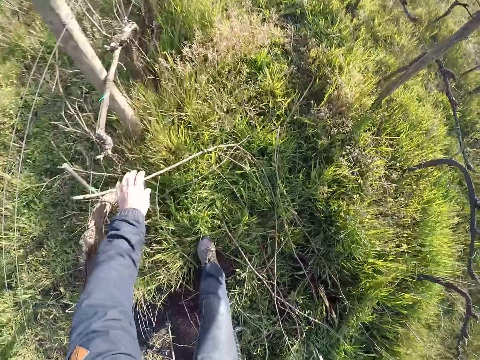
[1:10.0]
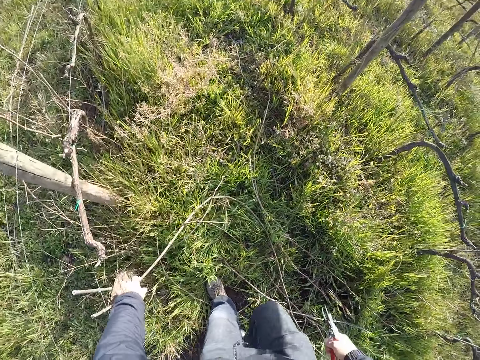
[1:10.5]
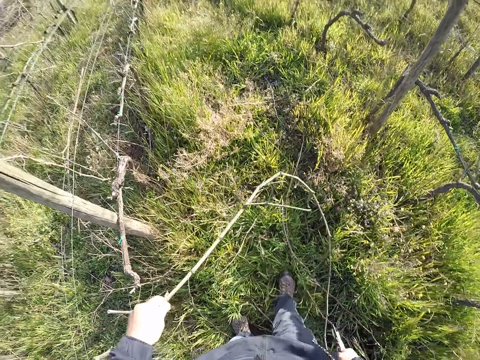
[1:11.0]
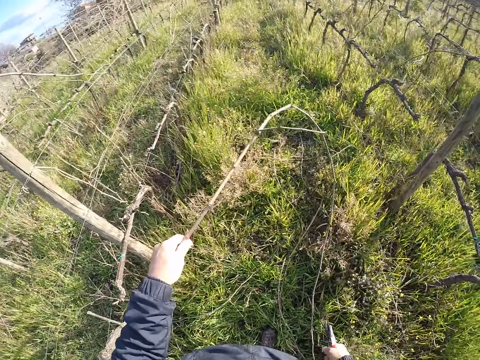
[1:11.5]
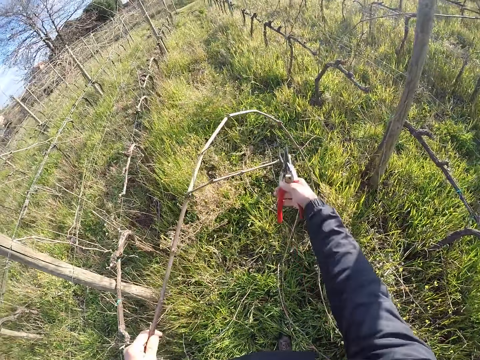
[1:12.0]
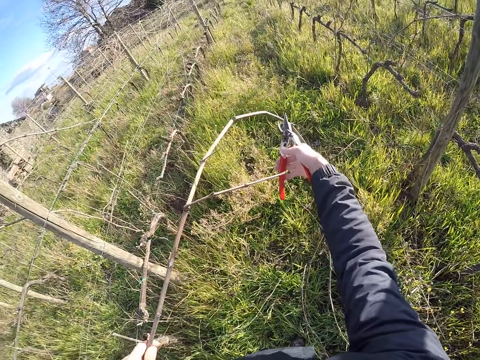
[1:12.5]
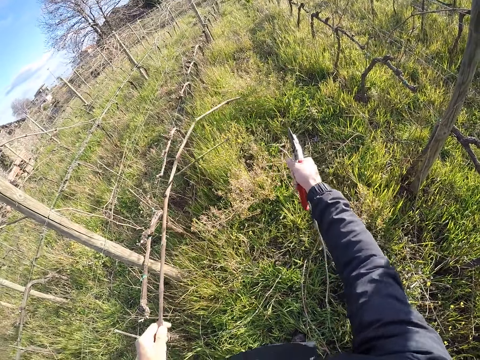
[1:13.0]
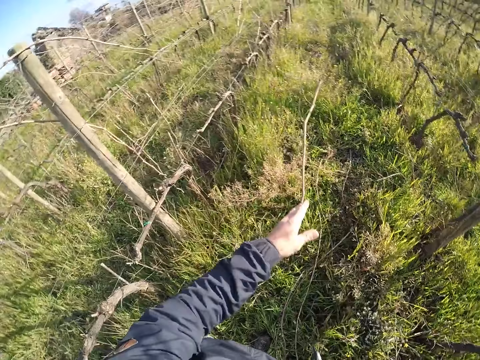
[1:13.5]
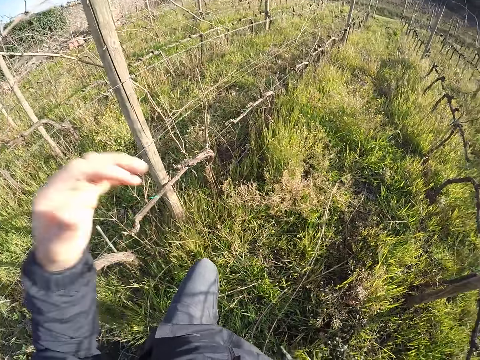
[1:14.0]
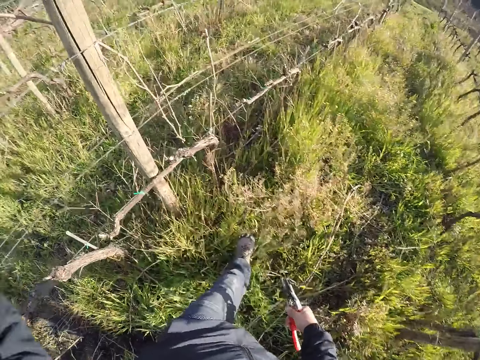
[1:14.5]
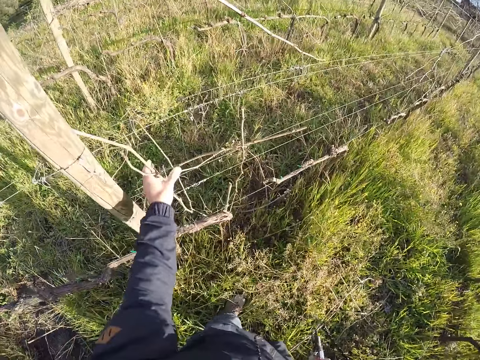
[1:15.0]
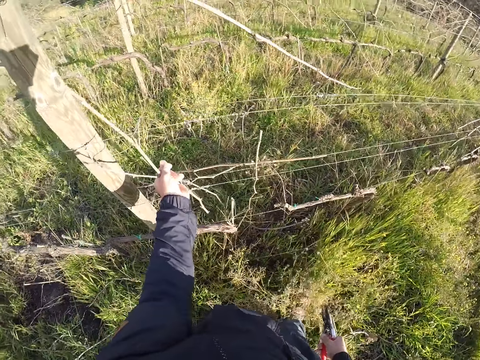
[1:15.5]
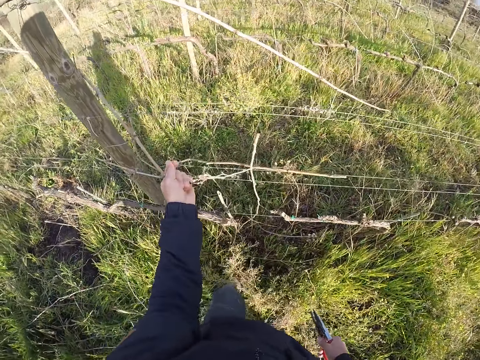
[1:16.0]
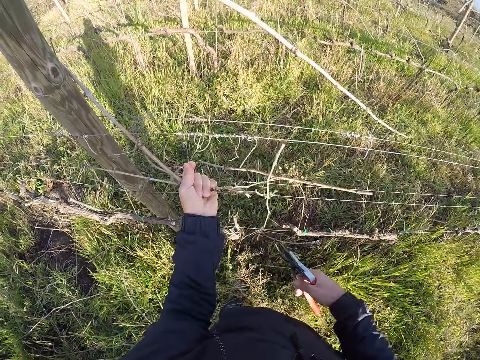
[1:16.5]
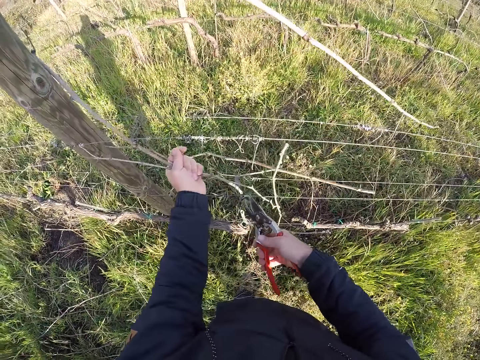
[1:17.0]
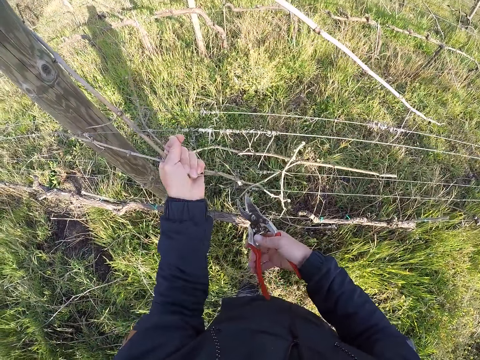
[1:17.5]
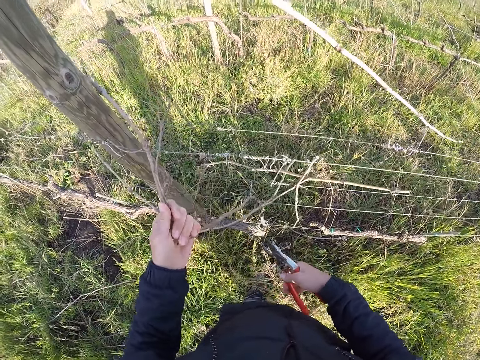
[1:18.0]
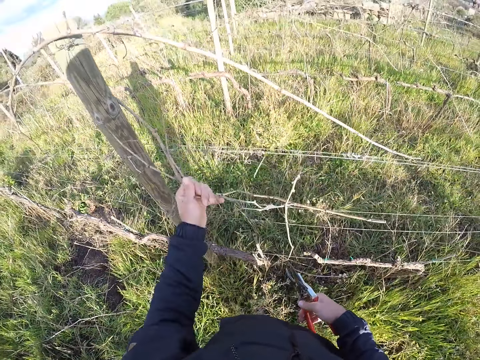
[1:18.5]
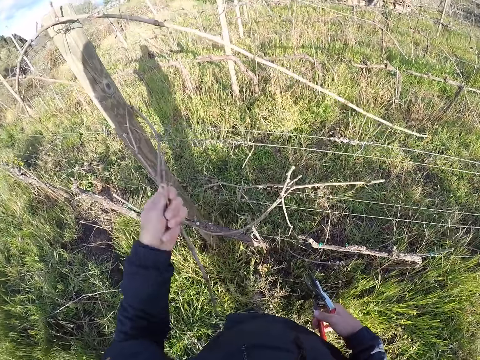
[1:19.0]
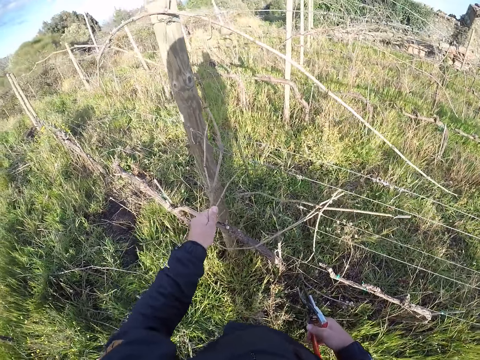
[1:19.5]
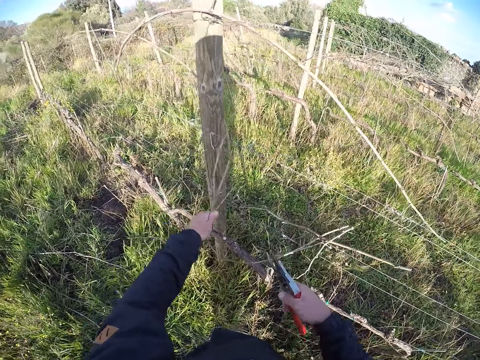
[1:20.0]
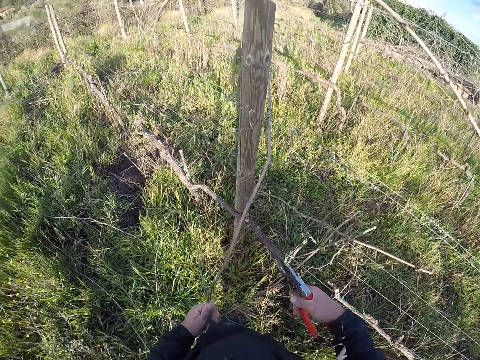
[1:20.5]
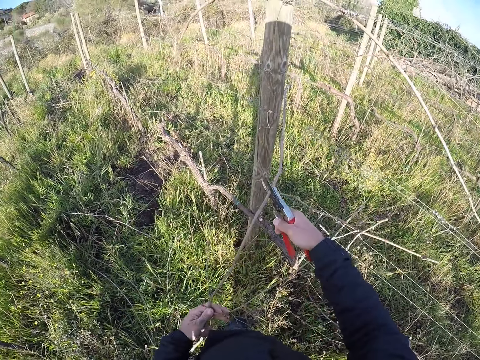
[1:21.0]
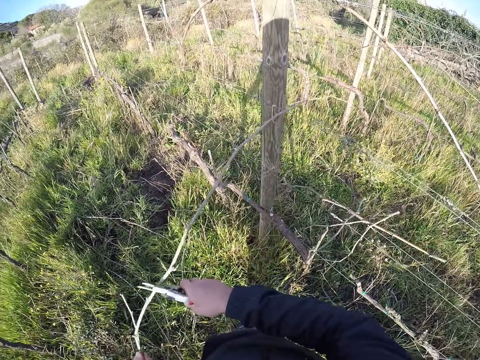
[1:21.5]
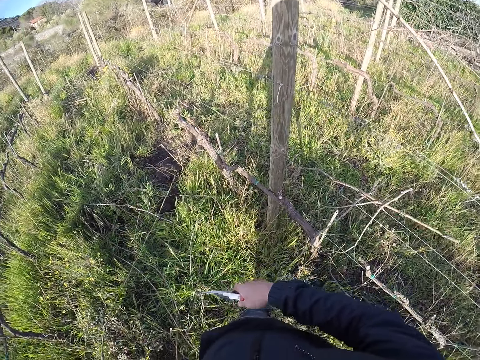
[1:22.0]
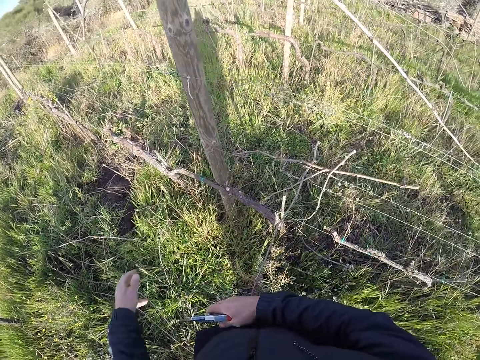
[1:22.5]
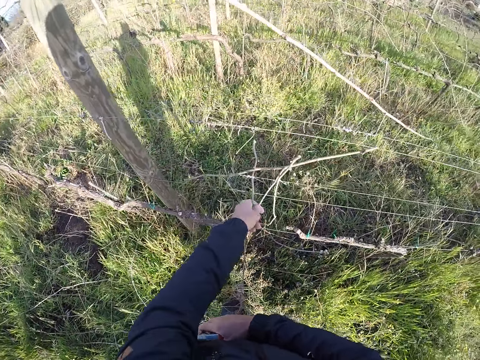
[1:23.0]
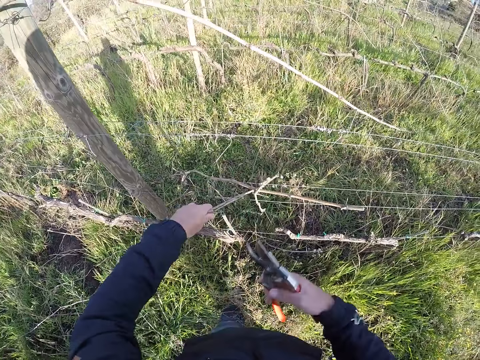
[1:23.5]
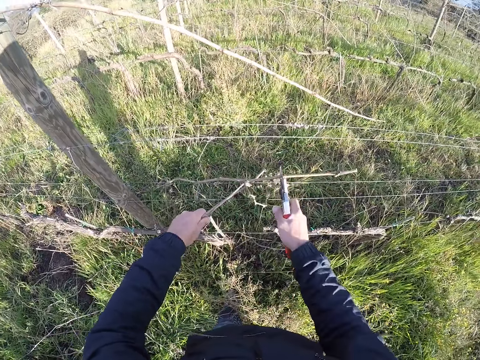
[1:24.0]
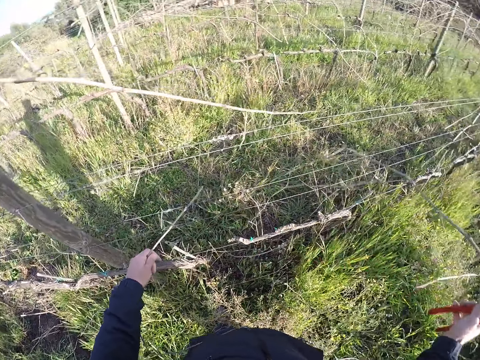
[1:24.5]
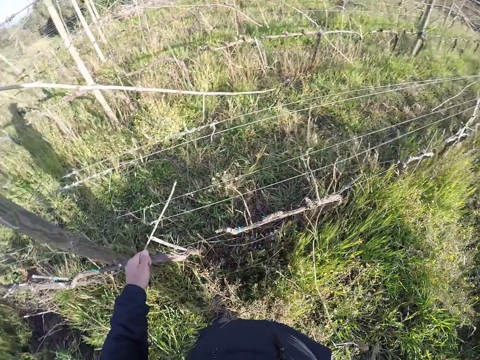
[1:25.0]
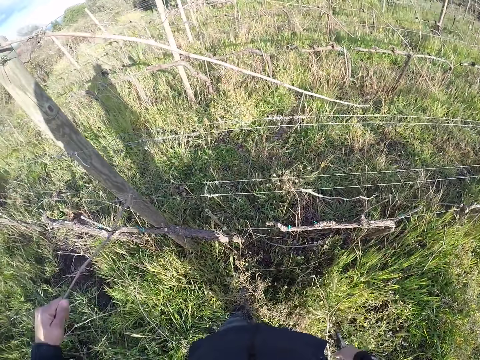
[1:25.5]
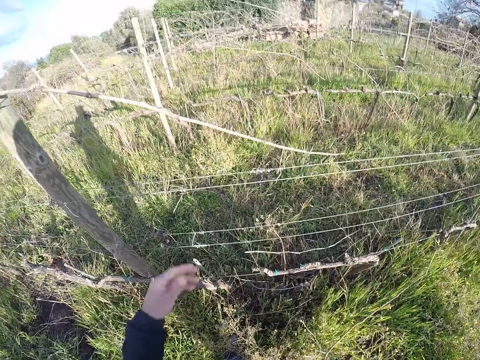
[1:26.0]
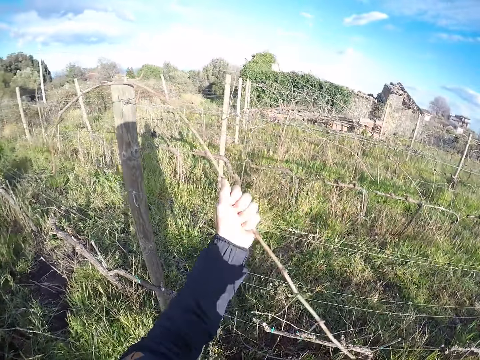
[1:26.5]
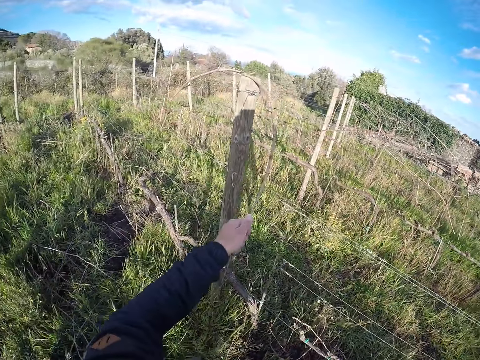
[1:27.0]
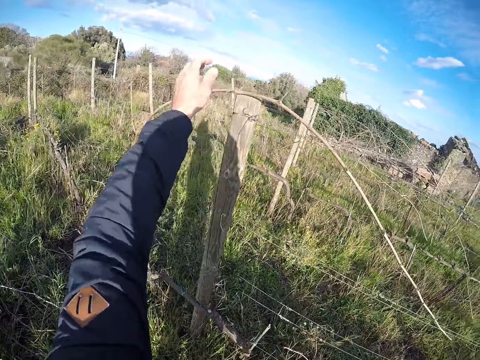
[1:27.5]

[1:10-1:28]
The camera wearer picks a stick or dry branch from the ground with his left hand. He cuts the stick in his left hand with the secateurs or pliers in his right hand. He drops the stick in his left hand on the ground. He touches his face with his left hand. He aligns a camera. He pulls the stick from the barbed wire with his left hand. He pulls the stick from the barbed wire with the secateurs in his right hand. He drops the stick in his left hand on the ground. He pulls the stick from the barbed wire with his left hand. He pulls the stick from the barbed wire with the secateurs in his right hand. He separates the dry branches with the pliers. He drops the stick in his left hand on the ground. He pulls the stick from the barbed wire with his left hand.

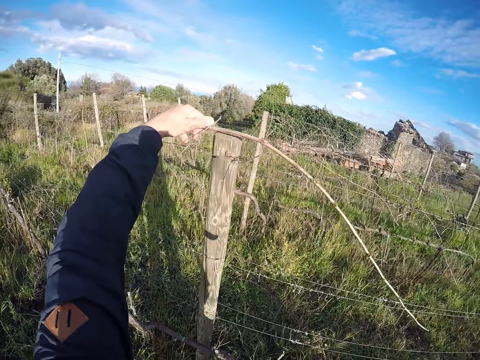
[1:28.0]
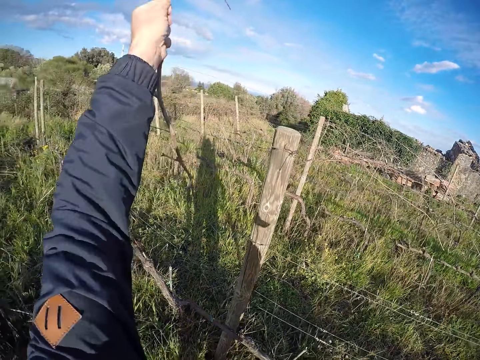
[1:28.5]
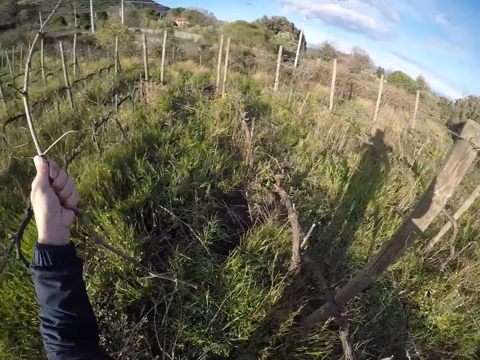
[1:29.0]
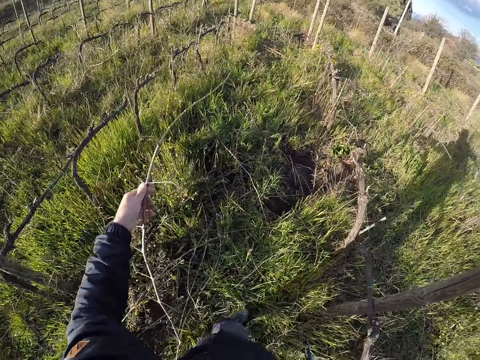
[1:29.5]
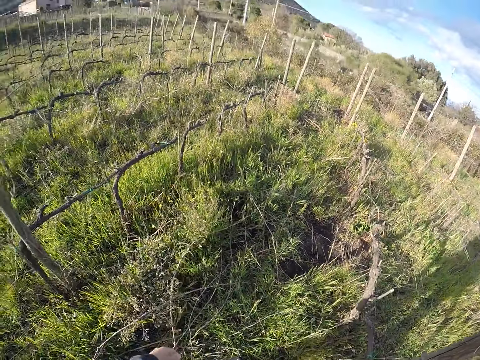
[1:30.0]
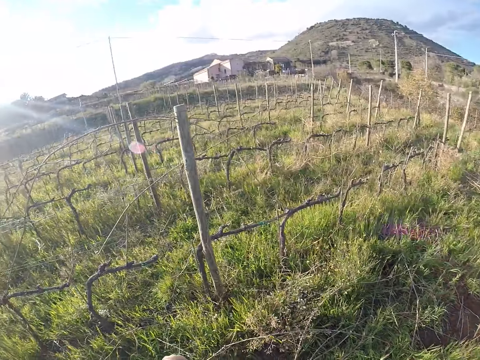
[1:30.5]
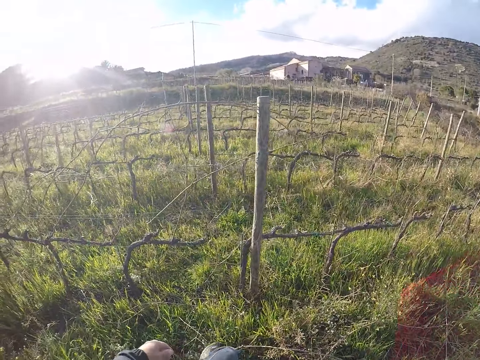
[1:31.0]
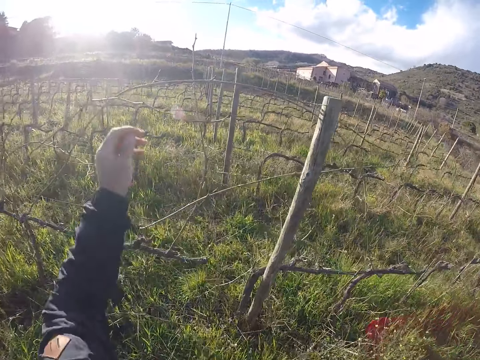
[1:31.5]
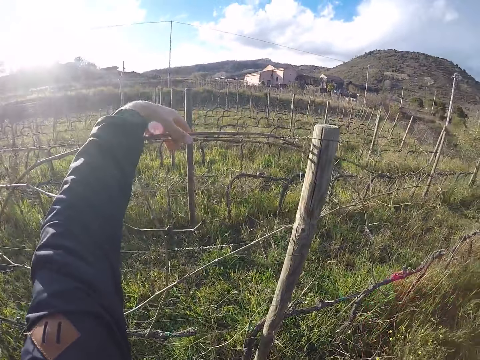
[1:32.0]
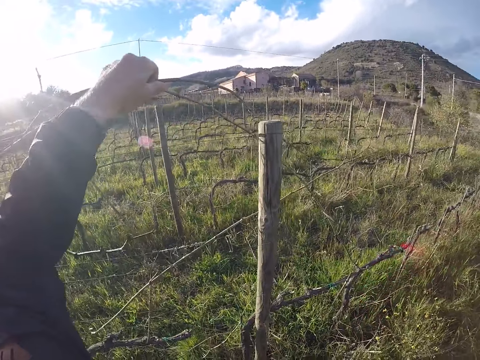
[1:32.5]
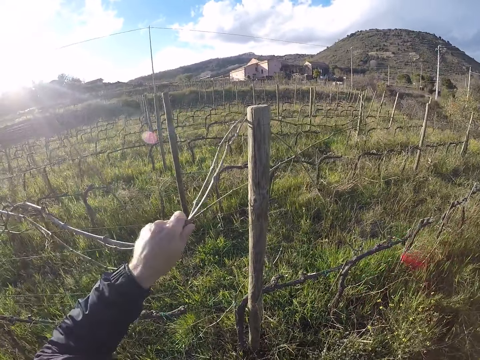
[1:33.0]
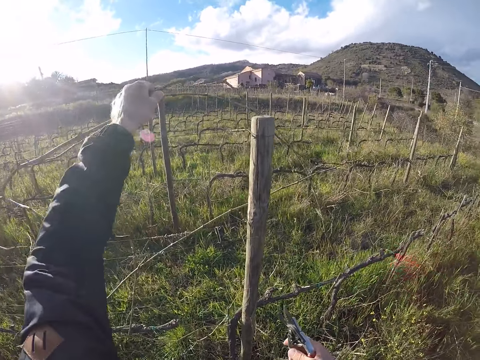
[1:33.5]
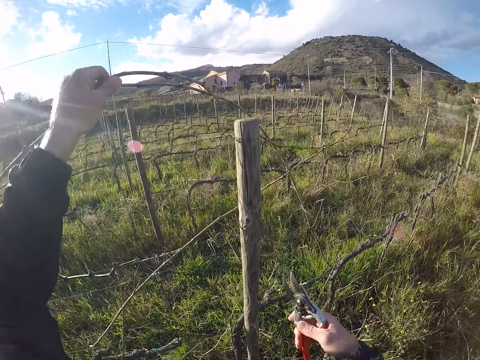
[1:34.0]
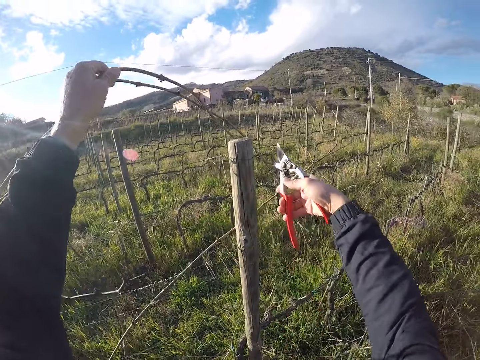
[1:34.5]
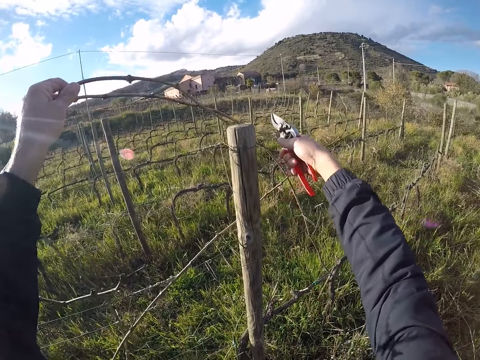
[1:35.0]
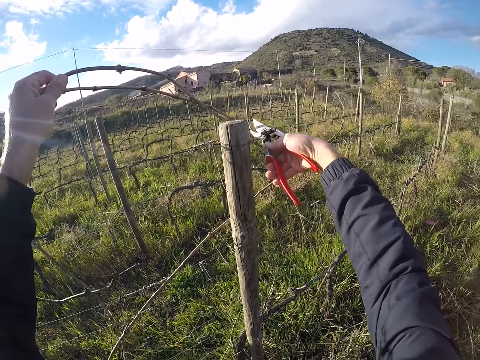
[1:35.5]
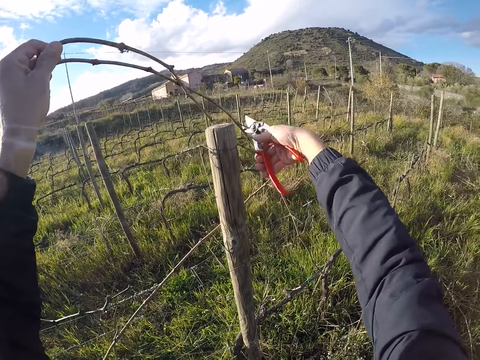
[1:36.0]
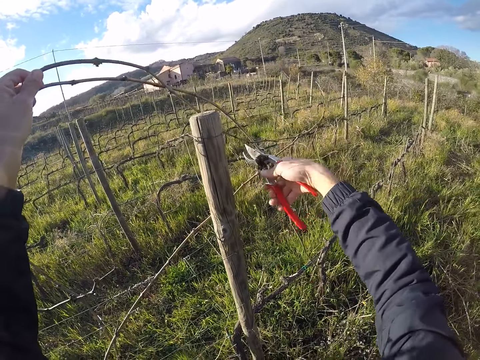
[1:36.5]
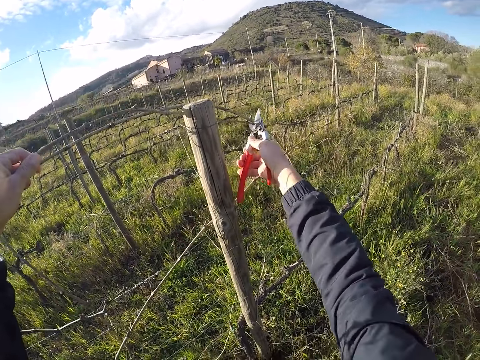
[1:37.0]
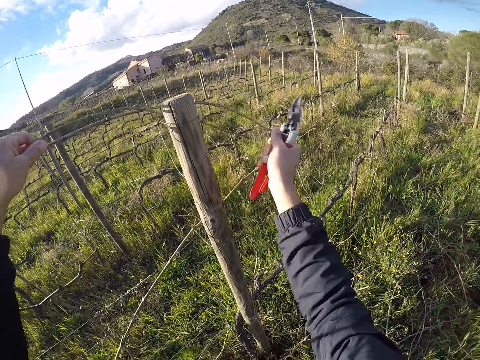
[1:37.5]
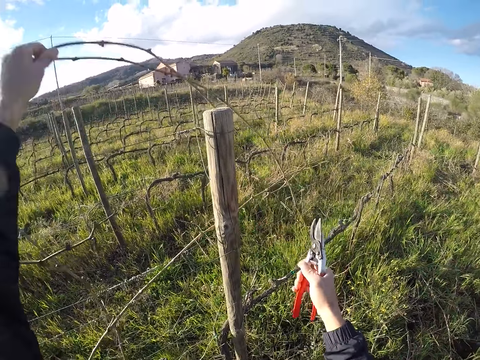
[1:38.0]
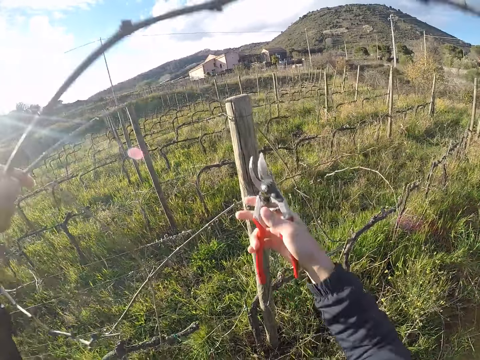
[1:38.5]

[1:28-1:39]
The camera wearer pulls the stick from the barbed wire with his left hand. He drops the stick in his left hand on the ground. He turns around. He pulls sticks from the barbed wire with his left hand. He cuts the stick from the barbed wire with the secateurs in his right hand. He pulls the stick from the barbed wire with his left hand.
